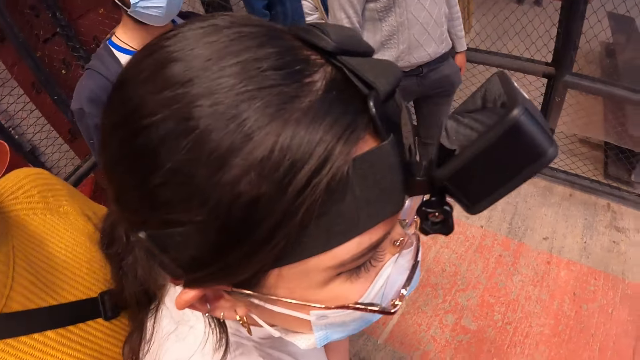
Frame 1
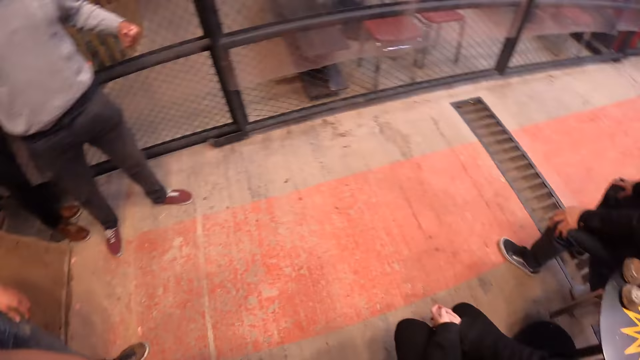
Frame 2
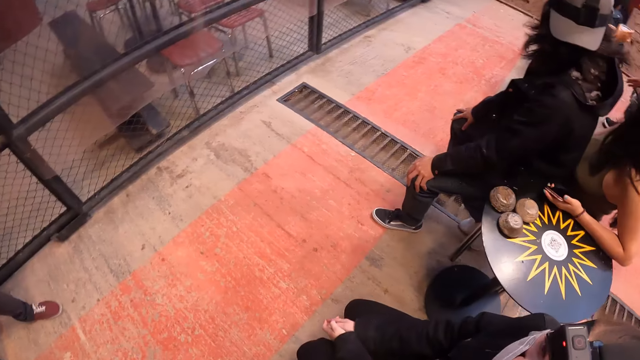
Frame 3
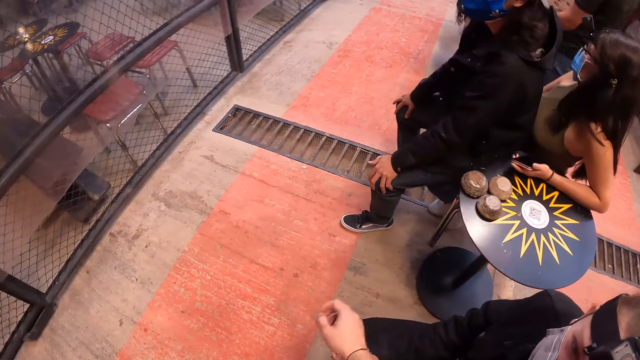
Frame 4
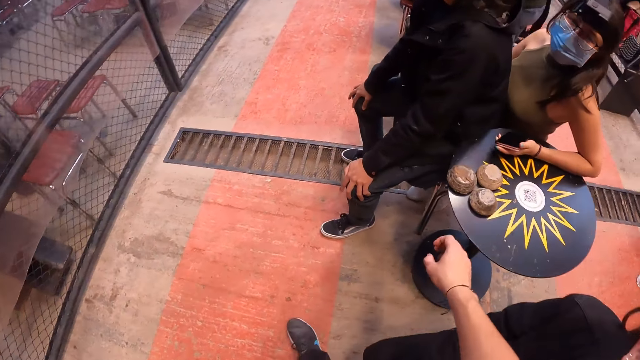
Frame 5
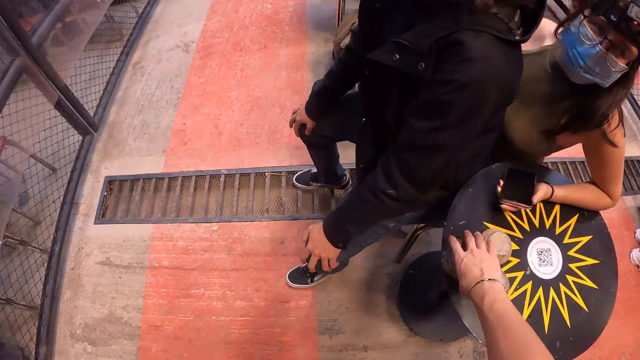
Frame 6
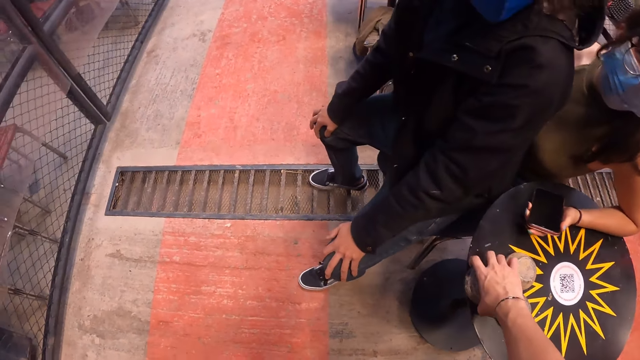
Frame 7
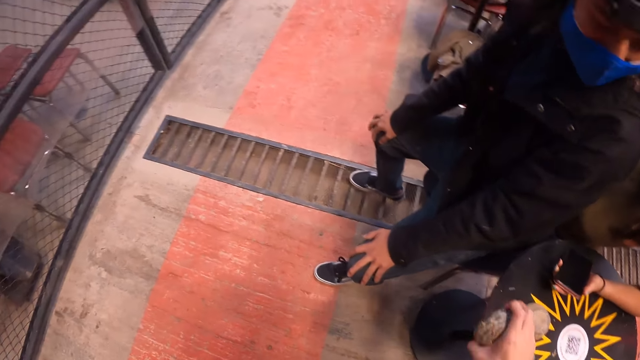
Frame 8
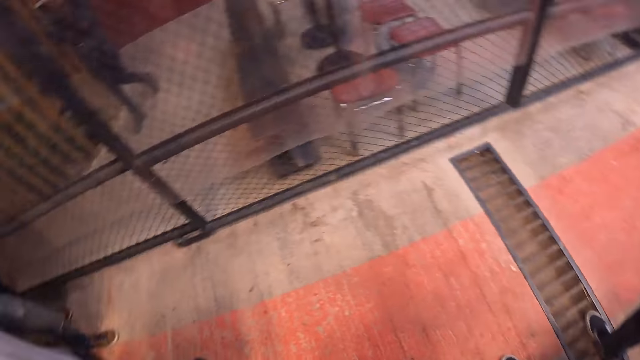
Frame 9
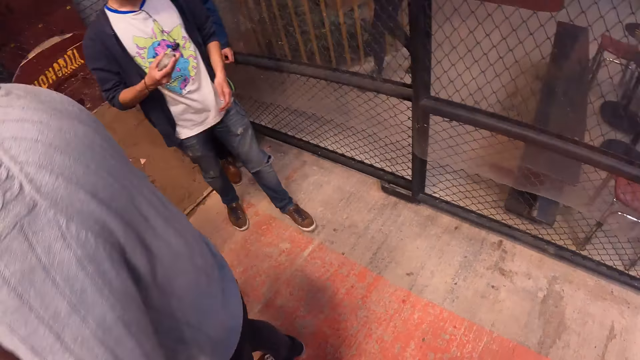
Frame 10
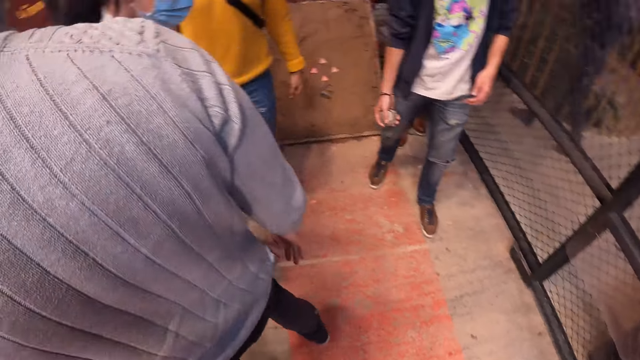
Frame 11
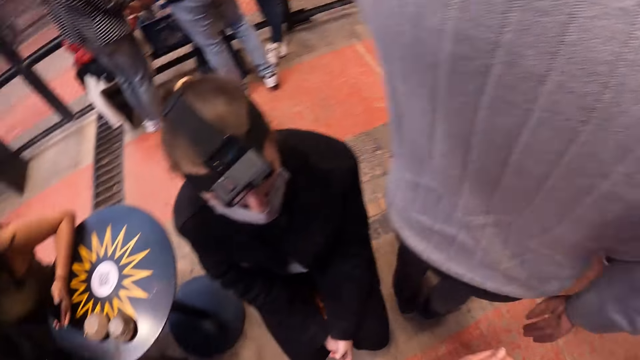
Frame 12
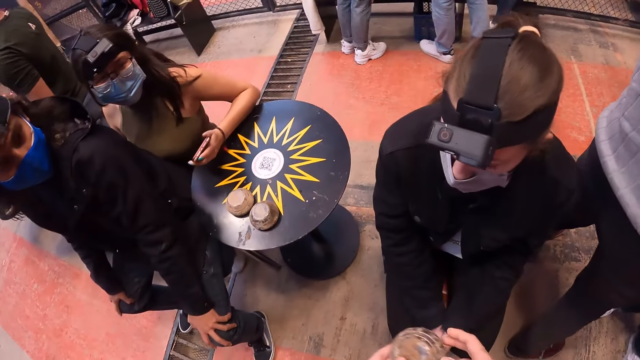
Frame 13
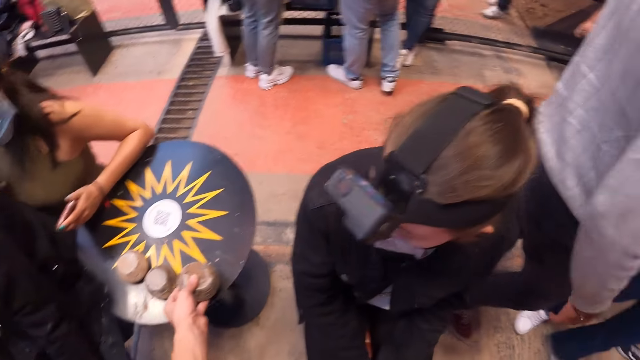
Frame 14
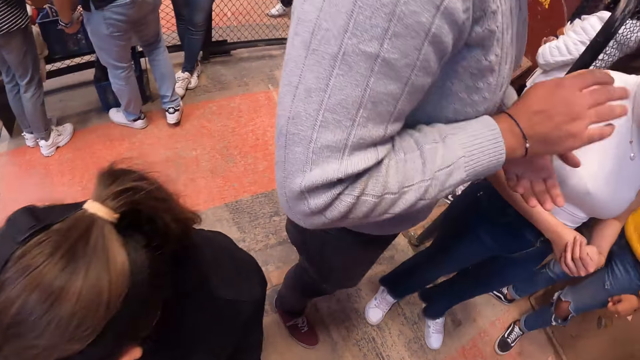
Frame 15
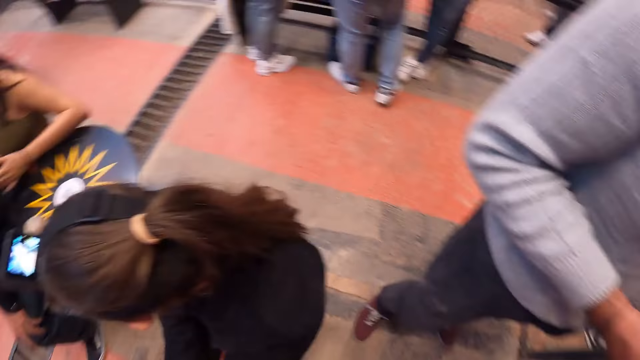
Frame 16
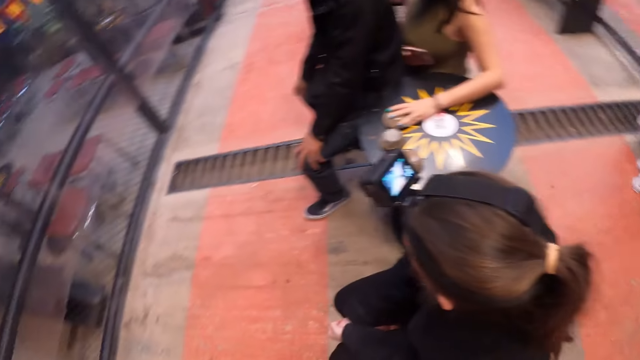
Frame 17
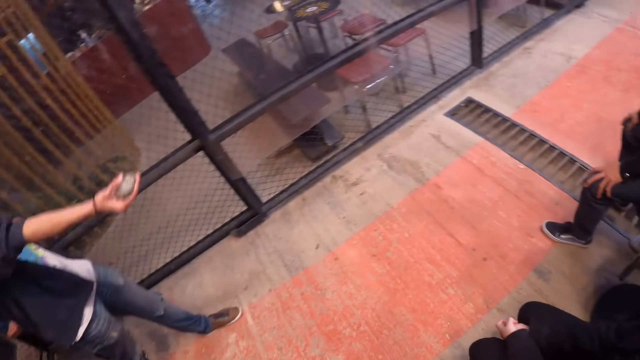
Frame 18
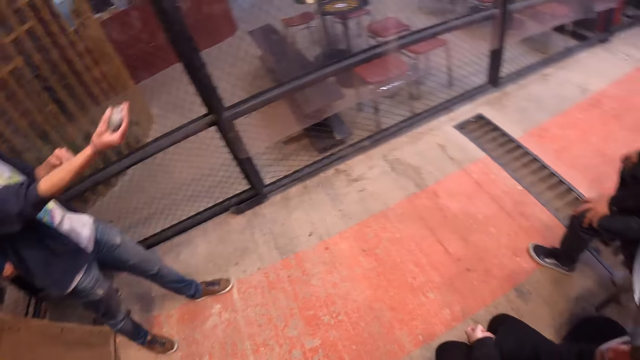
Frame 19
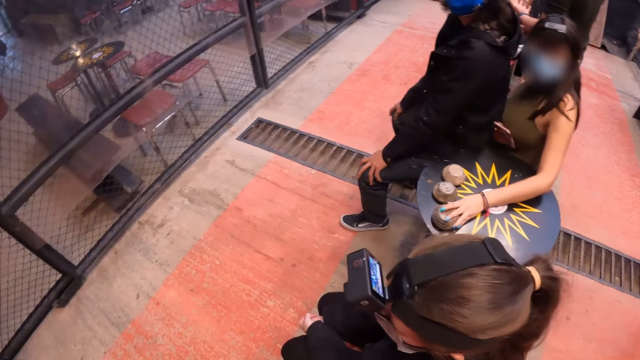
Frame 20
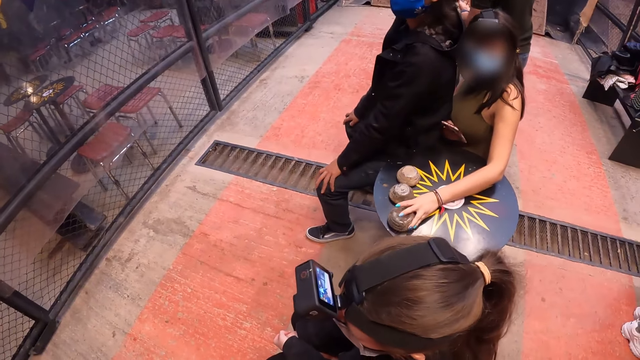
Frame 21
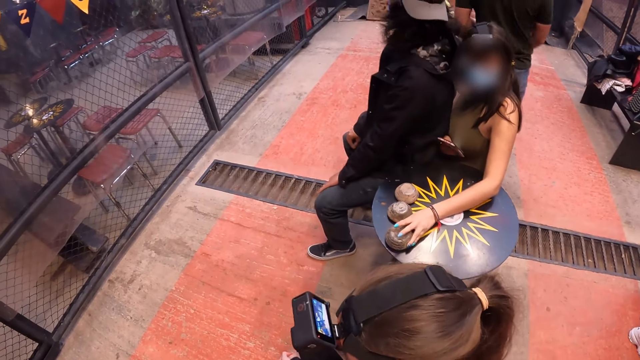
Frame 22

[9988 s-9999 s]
The camera wearer looks around the room. She picks a metal puck from the table with her right hand. She looks around the room. She places the metal puck in her left hand on the table. She looks around the room.

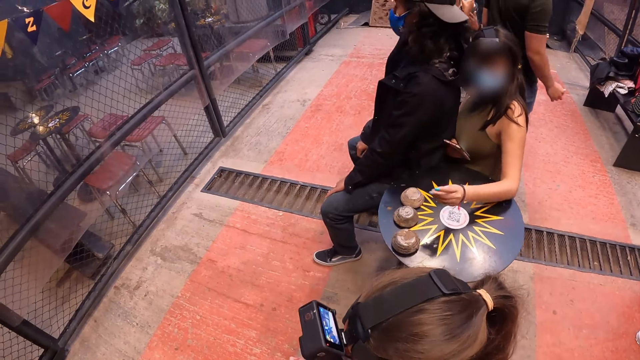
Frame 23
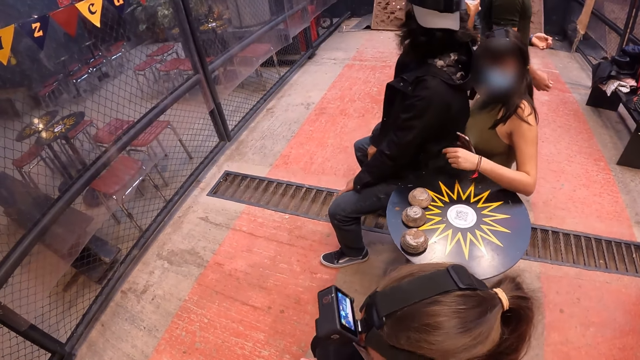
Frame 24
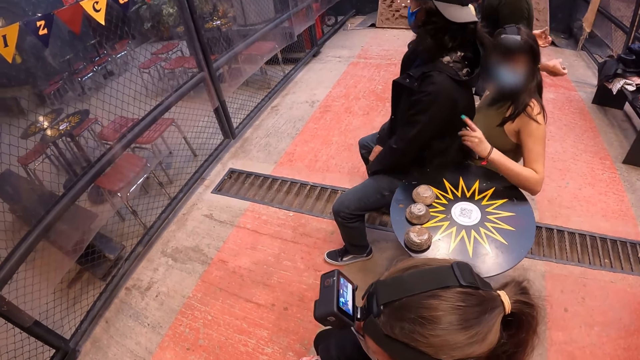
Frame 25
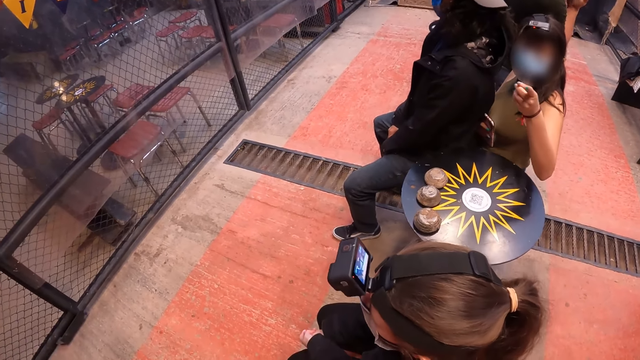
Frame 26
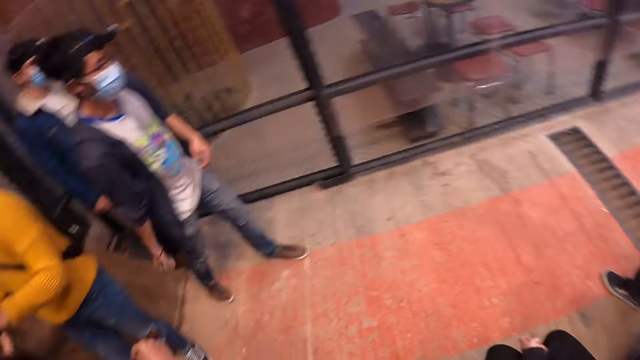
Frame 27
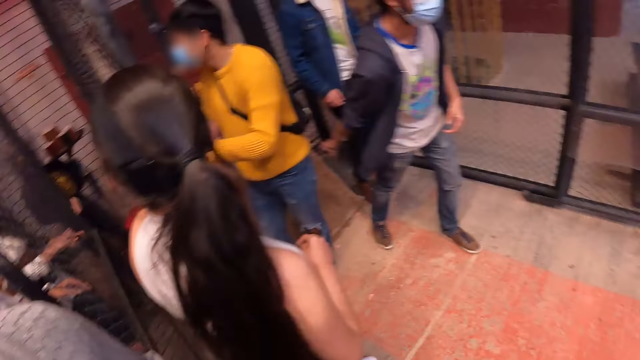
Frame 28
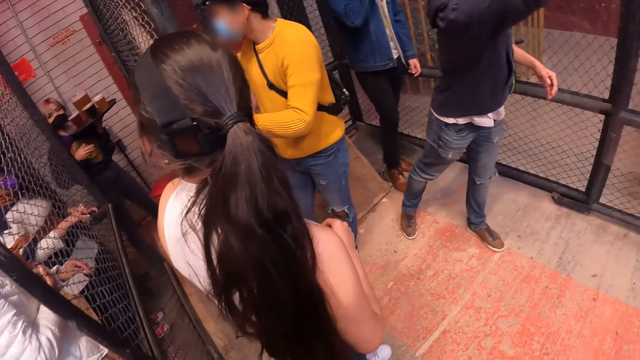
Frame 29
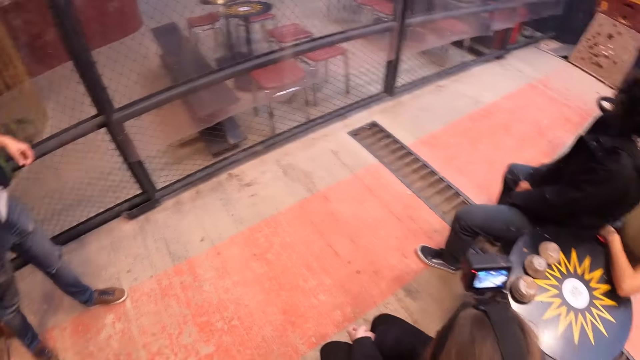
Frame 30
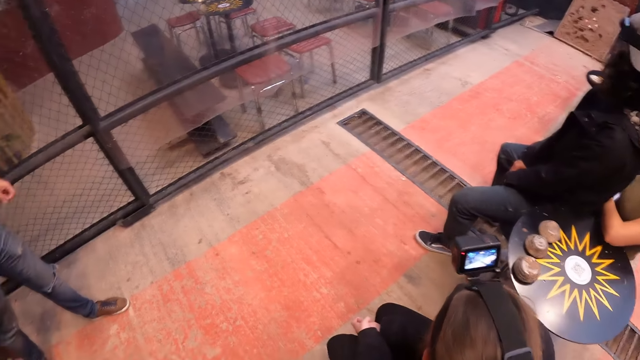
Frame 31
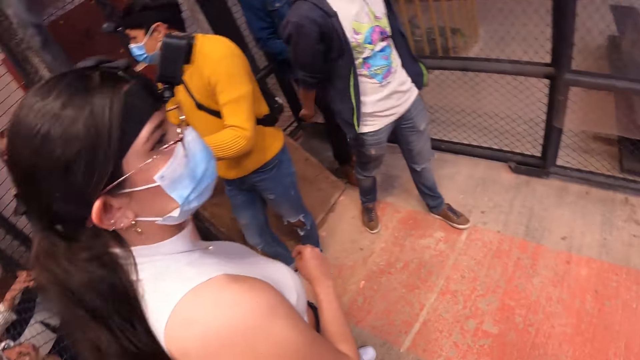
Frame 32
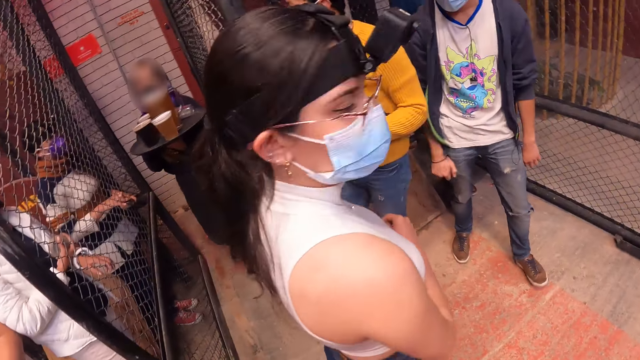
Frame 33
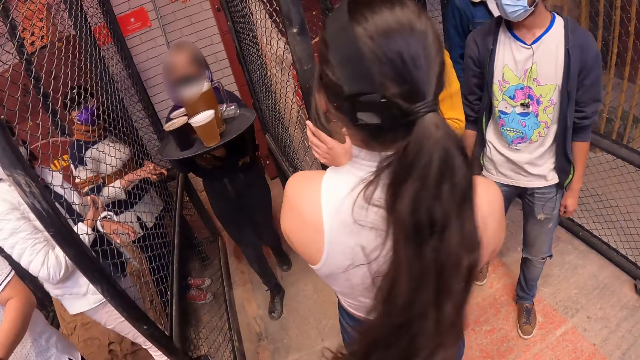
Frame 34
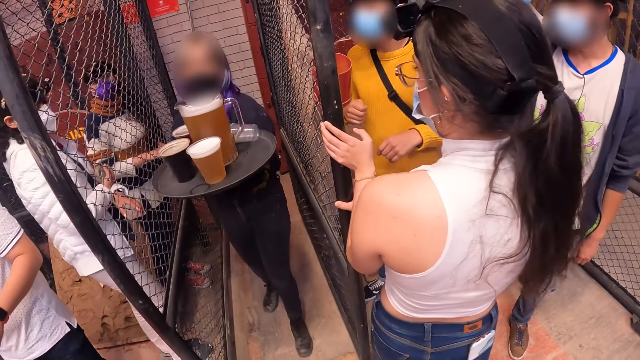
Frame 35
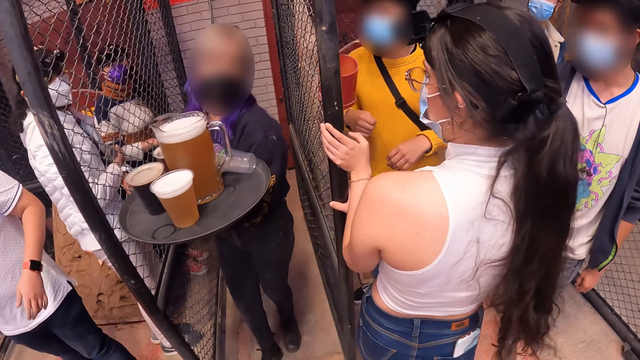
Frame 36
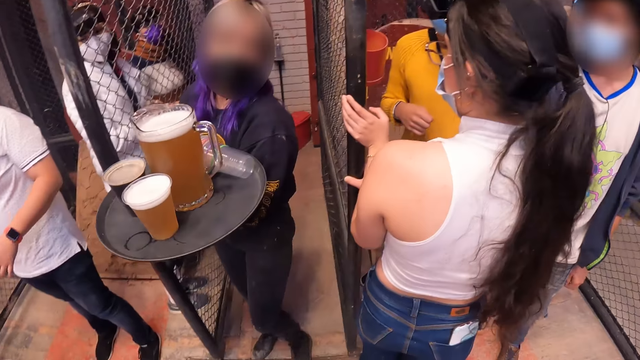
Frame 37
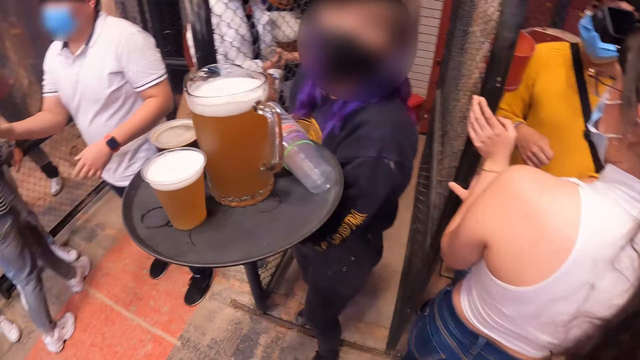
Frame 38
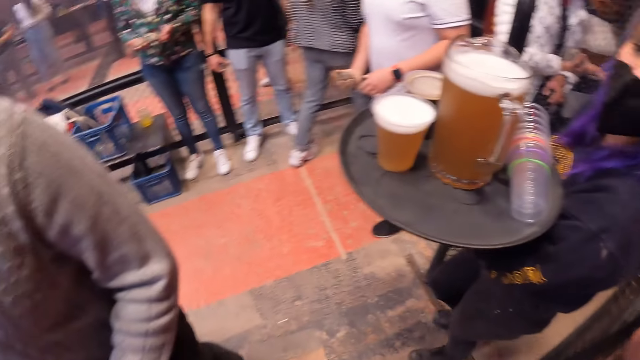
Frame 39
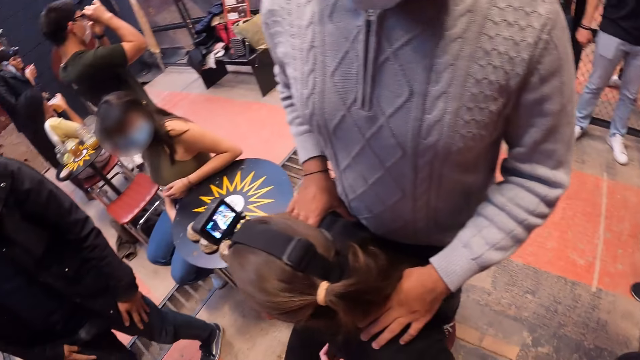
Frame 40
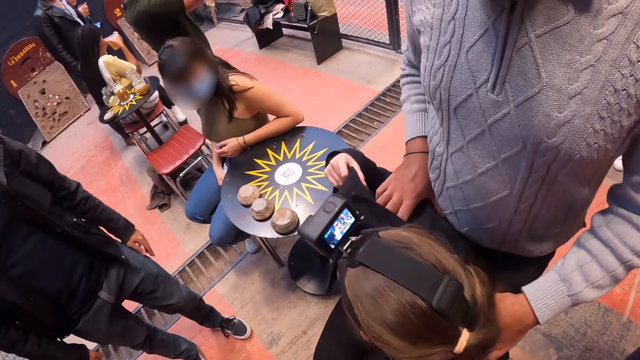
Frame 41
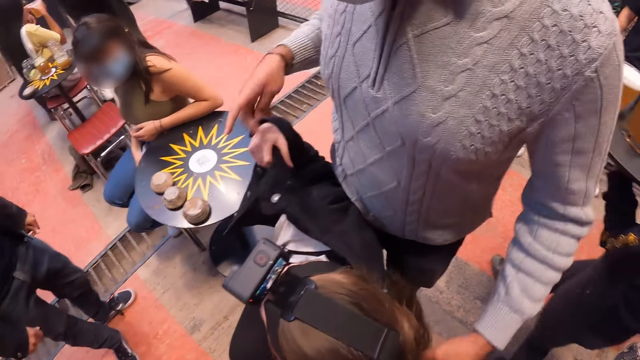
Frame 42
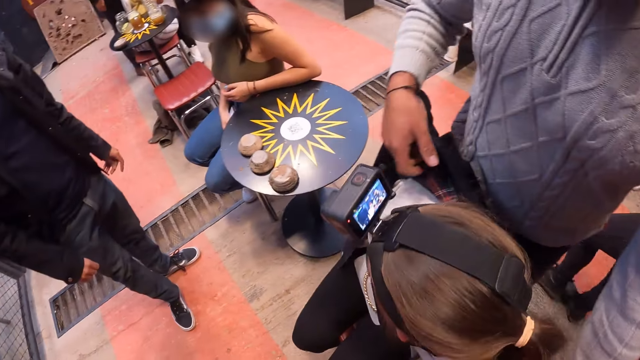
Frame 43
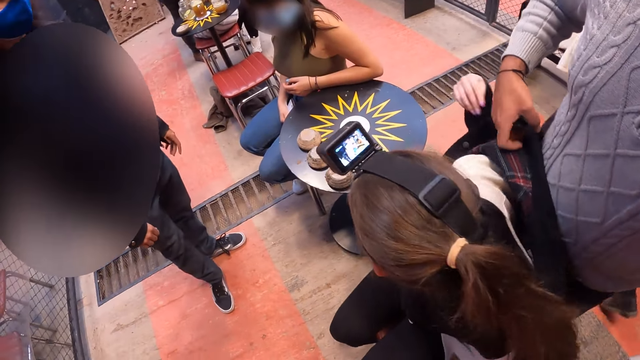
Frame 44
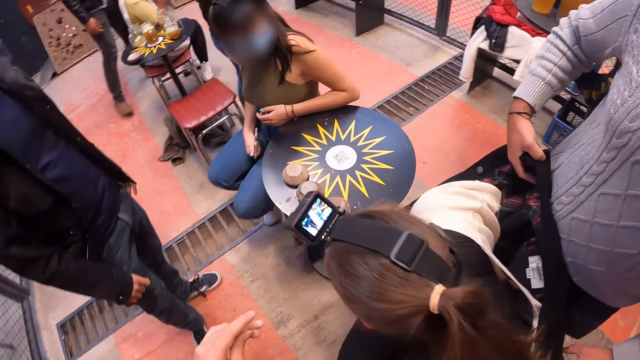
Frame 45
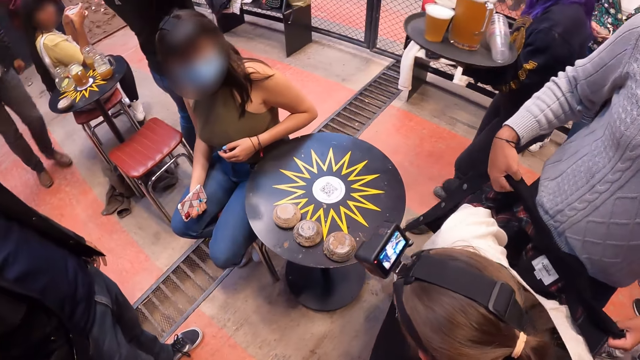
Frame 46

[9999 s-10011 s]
A man swings hand. The man throws the metal puck in his right hand at the target post. The camera wearer looks around the room. A woman brings drinks. The woman with the tray of drinks interacts with the camera wearer.
